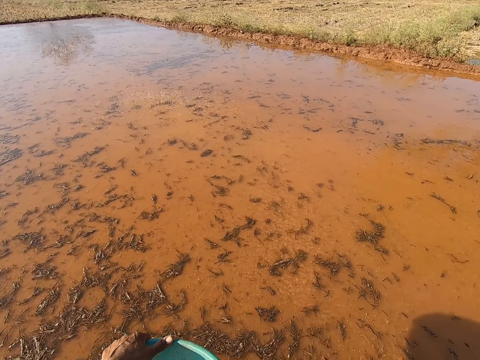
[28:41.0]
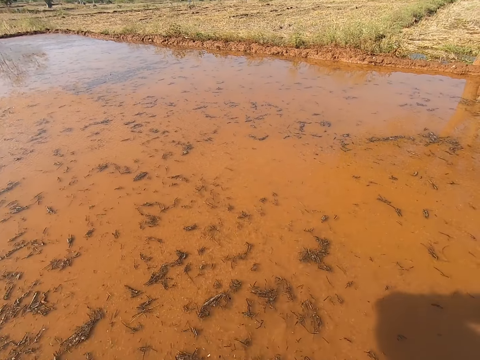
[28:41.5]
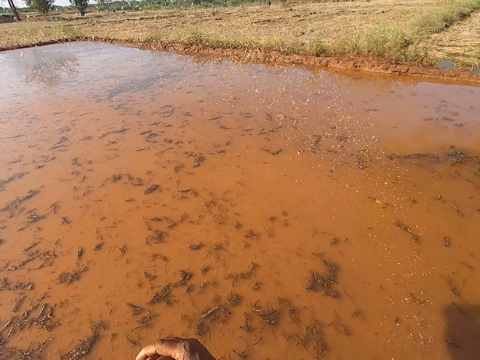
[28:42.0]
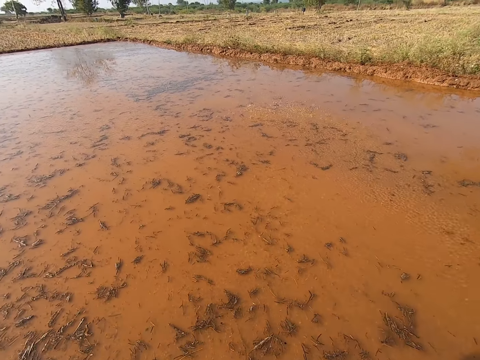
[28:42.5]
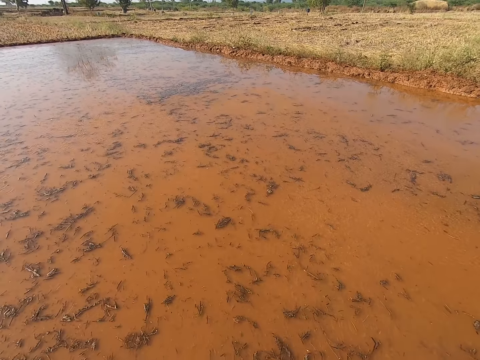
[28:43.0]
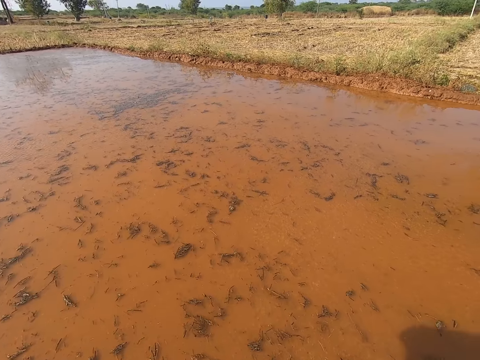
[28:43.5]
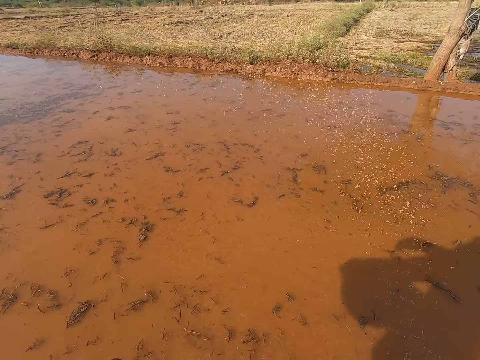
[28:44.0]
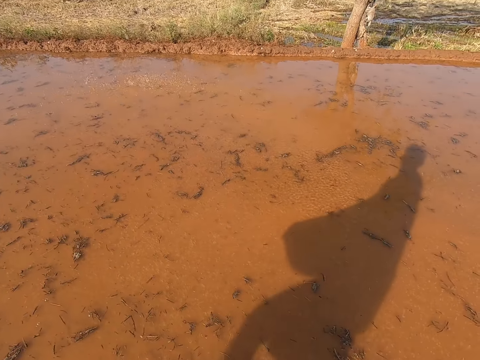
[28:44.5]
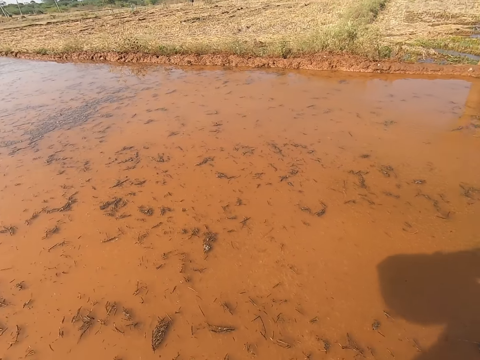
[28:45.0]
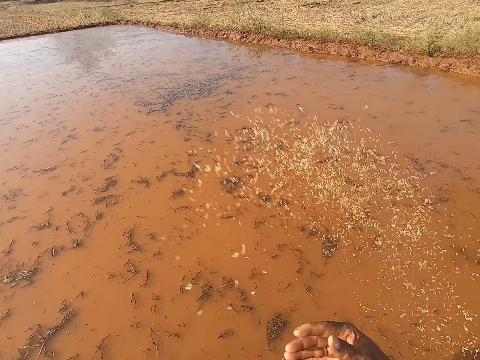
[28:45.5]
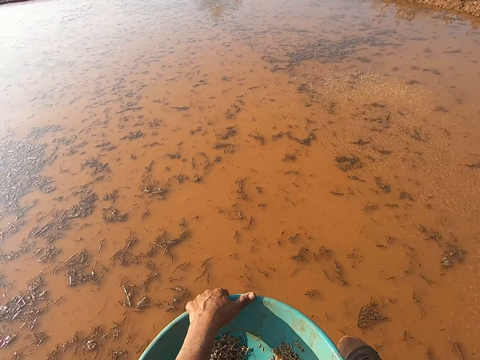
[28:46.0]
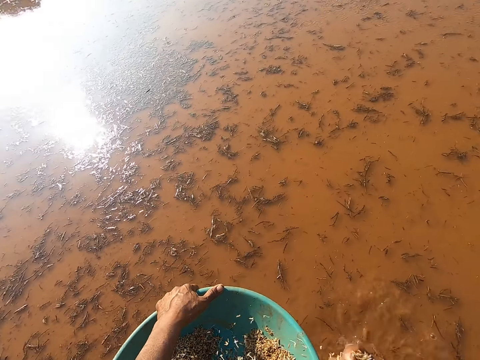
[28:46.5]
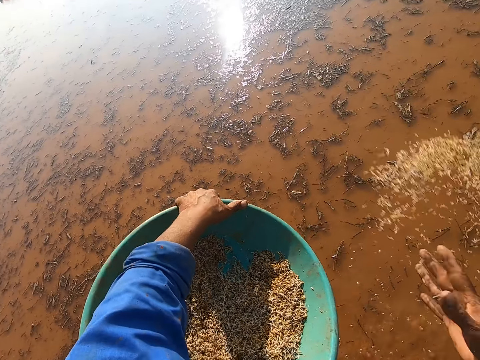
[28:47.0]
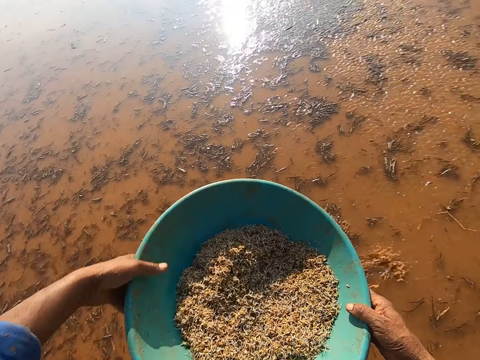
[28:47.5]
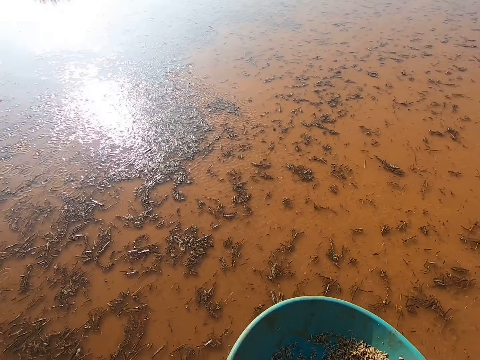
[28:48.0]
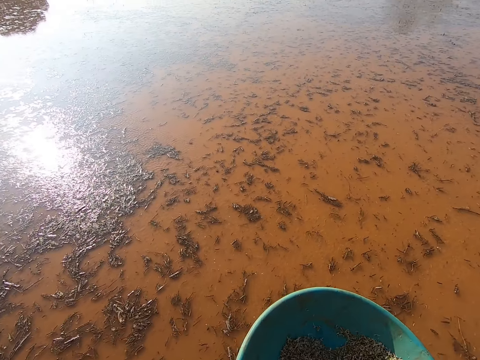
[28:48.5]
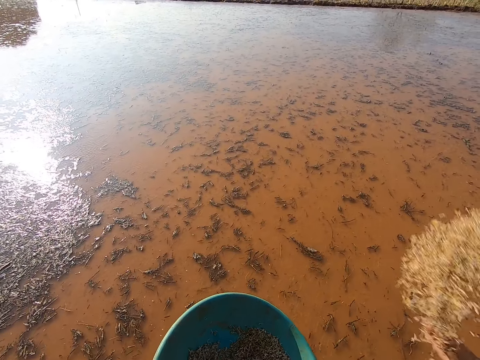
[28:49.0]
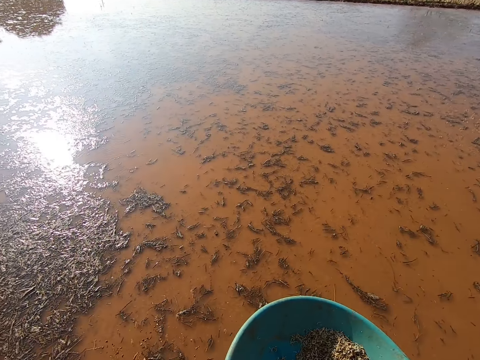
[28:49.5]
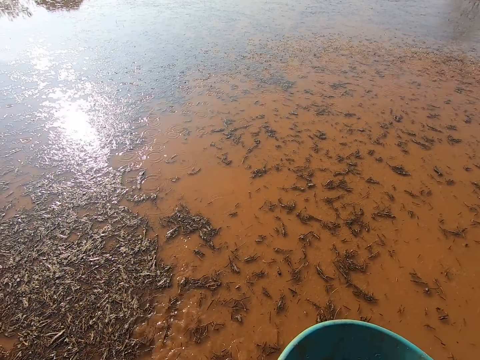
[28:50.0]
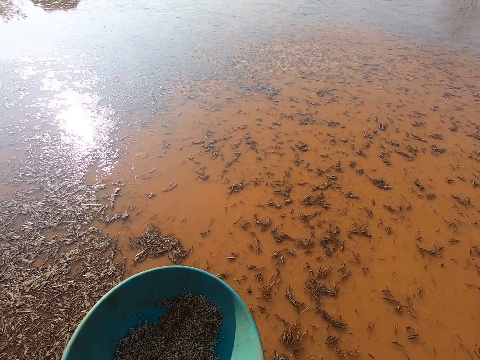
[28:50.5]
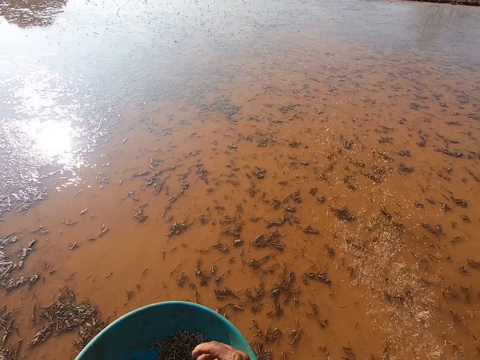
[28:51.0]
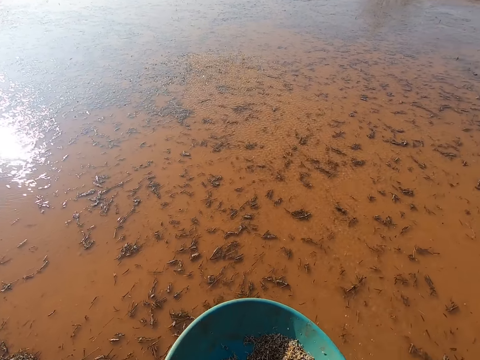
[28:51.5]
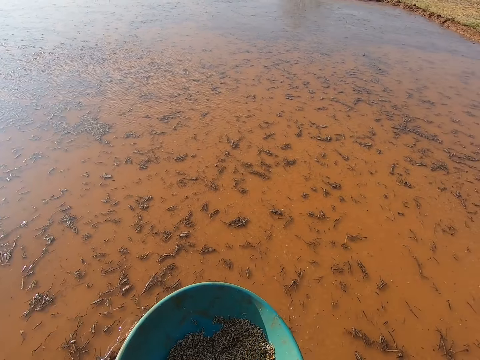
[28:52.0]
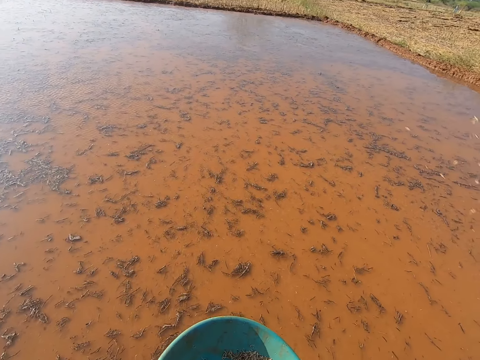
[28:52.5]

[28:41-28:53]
The camera wearer scoops the grain from the bowl with his right hand. He throws the grains in the puddle with his right hand. He scoops the grain from the bowl with his right hand. He throws the grains in the puddle with his right hand. He walks in the pond. He scoops the grain from the bowl with his right hand. He throws the grains in the puddle with his right hand. He scoops the grain from the bowl with his right hand. He throws the grains in the puddle with his right hand. He adjusts the bowl in his hands. He scoops the grain from the bowl with his right hand. He throws the grains in the puddle with his right hand. He scoops the grain from the bowl with his right hand. He throws the grains in the puddle with his right hand. He scoops the grain from the bowl with his right hand.

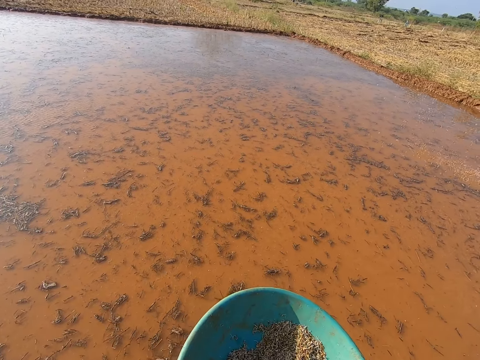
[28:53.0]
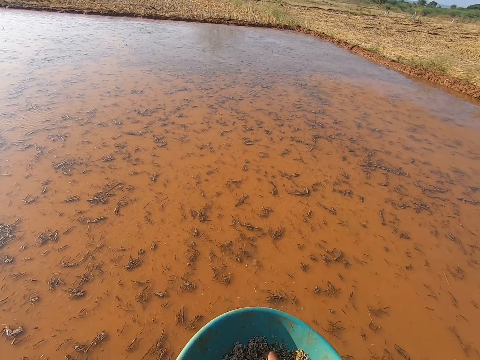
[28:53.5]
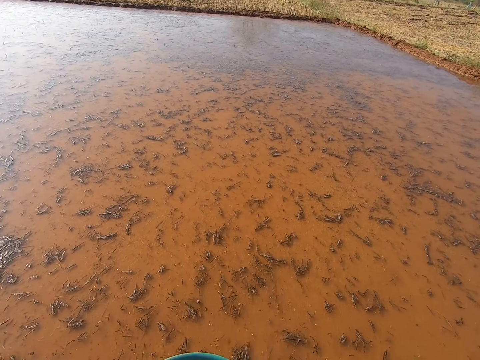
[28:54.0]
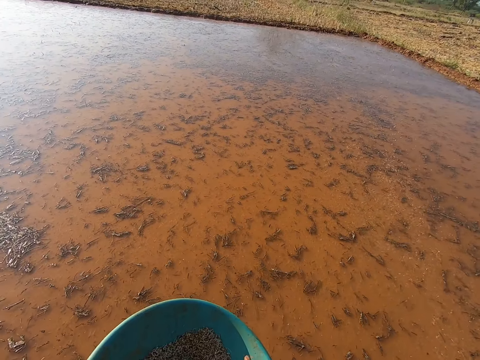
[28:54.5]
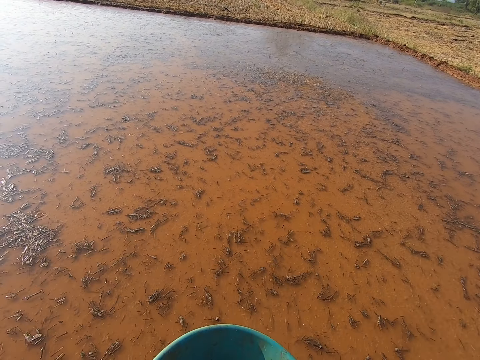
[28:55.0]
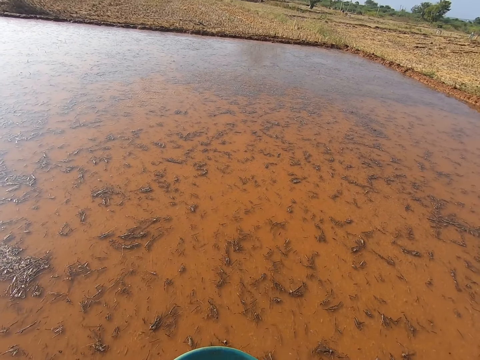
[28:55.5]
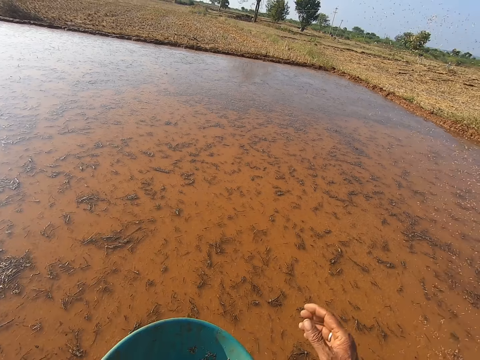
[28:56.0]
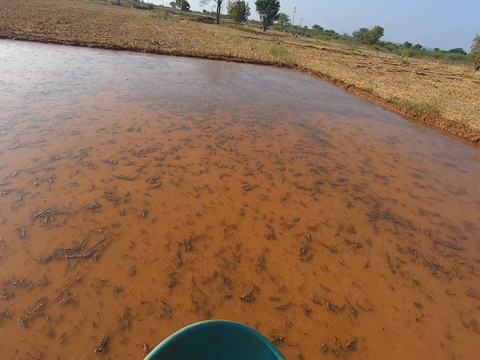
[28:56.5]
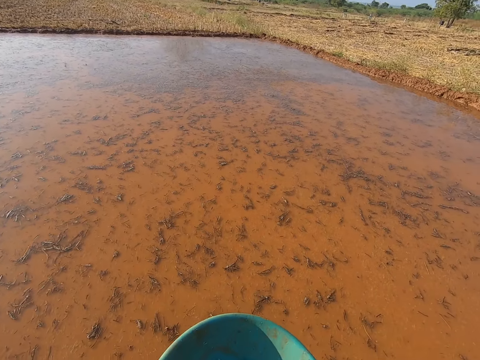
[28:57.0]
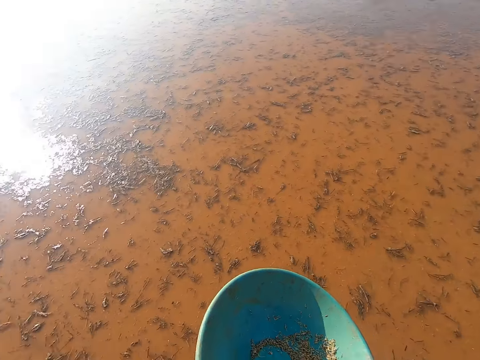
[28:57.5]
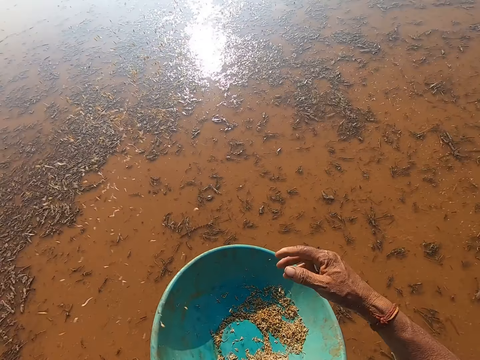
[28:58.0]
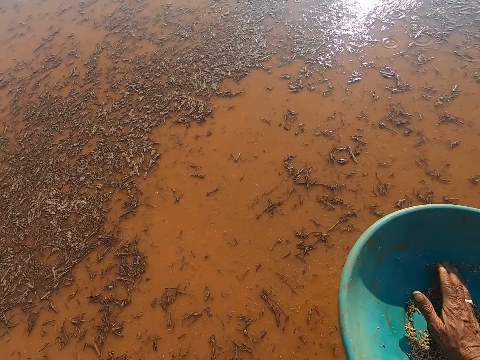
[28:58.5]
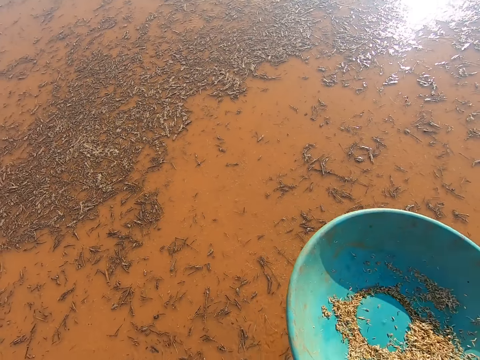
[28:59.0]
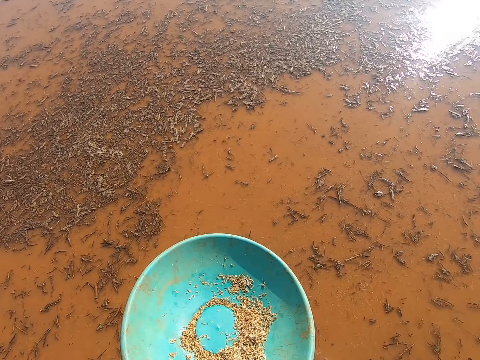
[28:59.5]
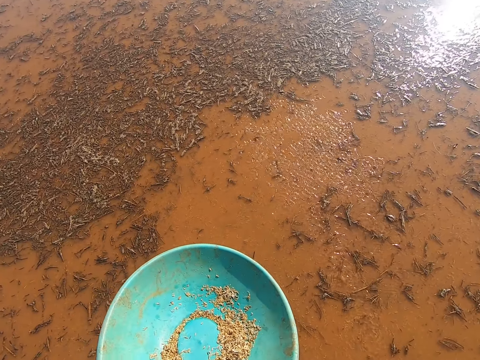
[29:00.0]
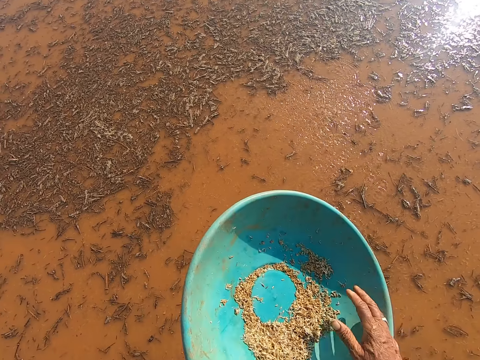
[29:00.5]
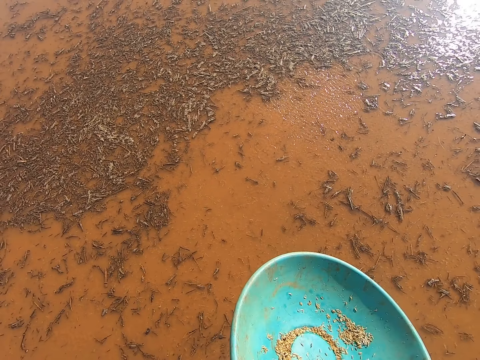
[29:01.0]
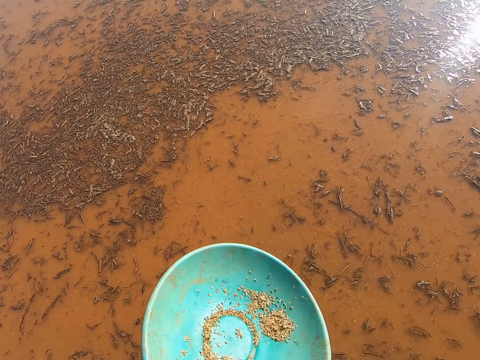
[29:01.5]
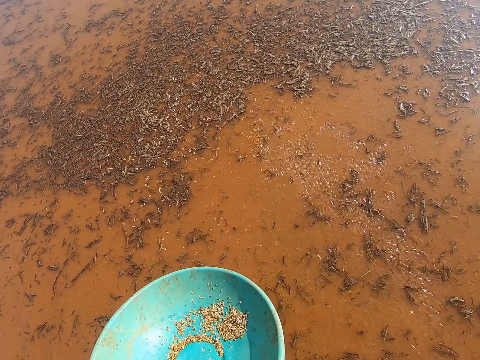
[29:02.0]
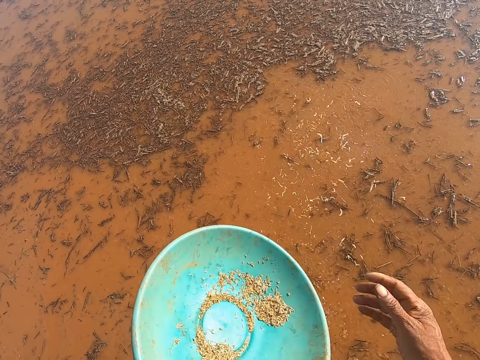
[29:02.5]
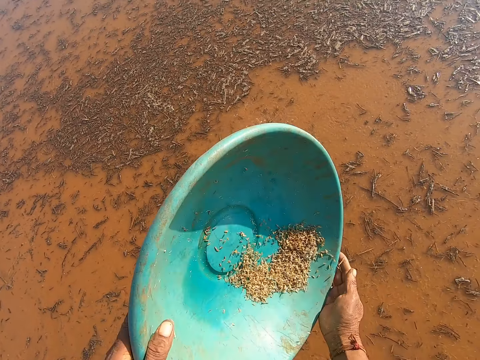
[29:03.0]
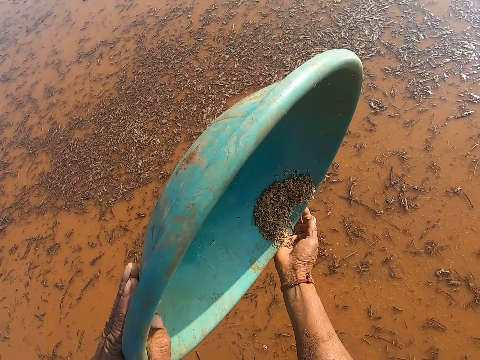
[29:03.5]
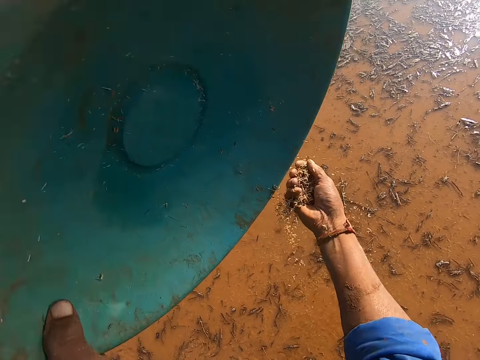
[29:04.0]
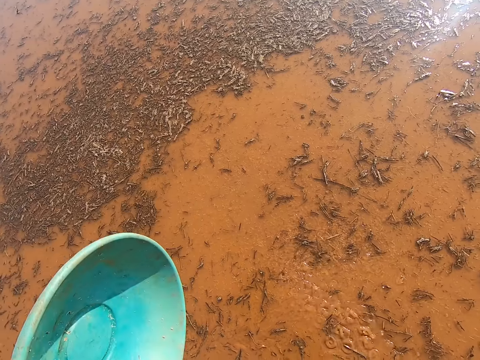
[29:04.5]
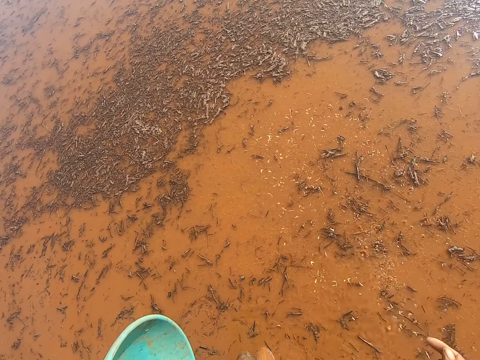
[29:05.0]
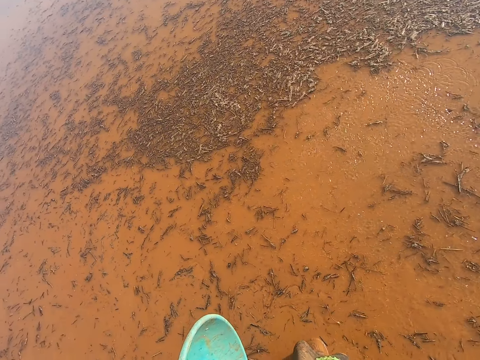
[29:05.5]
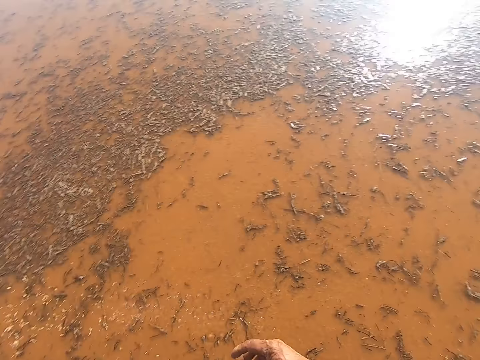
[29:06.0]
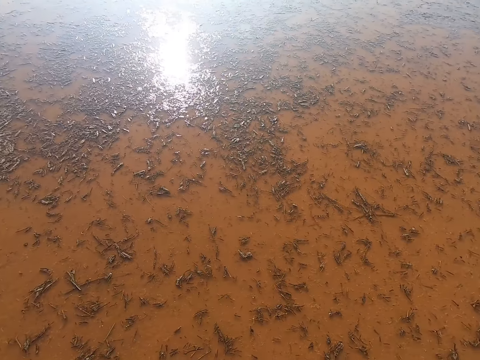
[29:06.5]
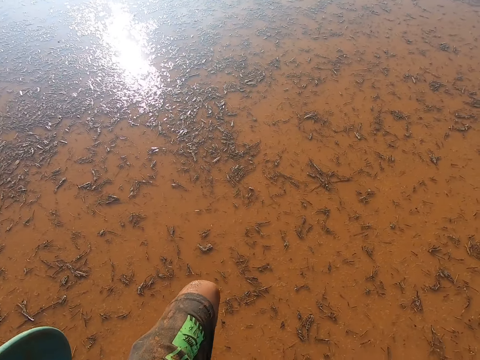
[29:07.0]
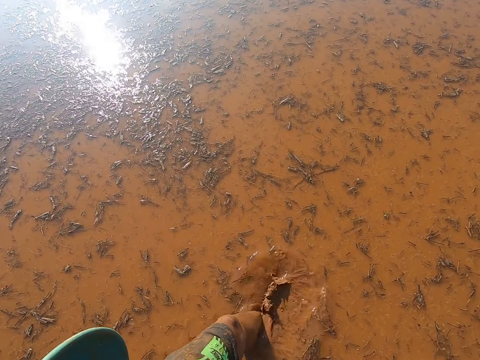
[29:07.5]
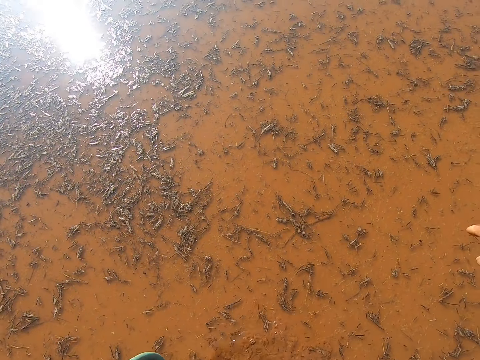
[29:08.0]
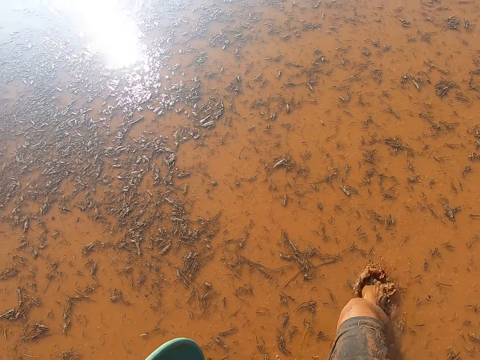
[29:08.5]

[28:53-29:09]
The camera wearer throws the grains in the puddle with his right hand. He scoops the grain from the bowl with his right hand. He throws the grains in the puddle with his right hand. He scoops the grain from the bowl with his right hand. He throws the grains in the puddle with his right hand. He scoops the grain from the bowl with his right hand. He throws the grains in the puddle with his right hand. He scoops the grain from the bowl with his right hand. He throws the grains in the puddle with his right hand. He scoops the grain from the bowl with his right hand. He throws the grains in the puddle with his right hand. He pours the grains in the bowl on his right hand. He throws the grains in the puddle with his right hand. He walks around in the puddle.
